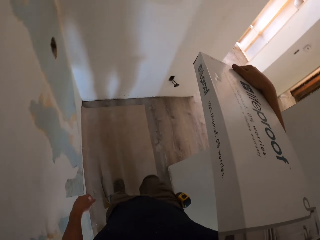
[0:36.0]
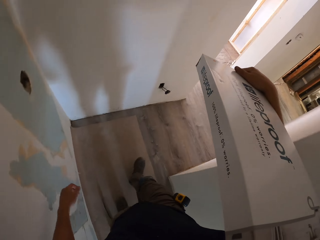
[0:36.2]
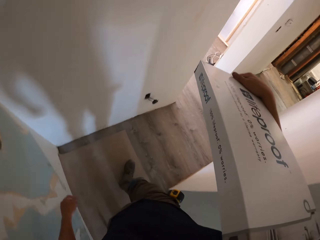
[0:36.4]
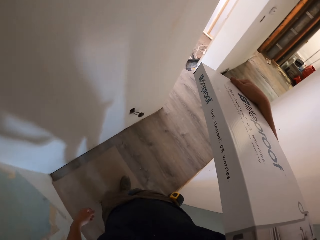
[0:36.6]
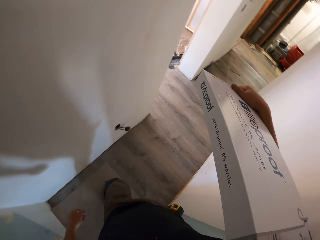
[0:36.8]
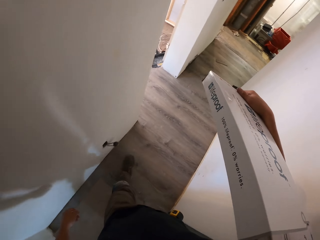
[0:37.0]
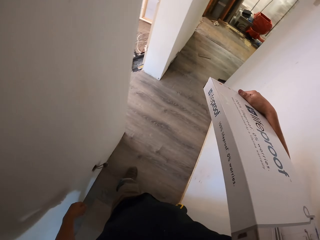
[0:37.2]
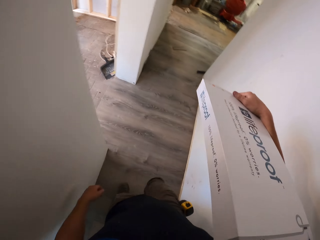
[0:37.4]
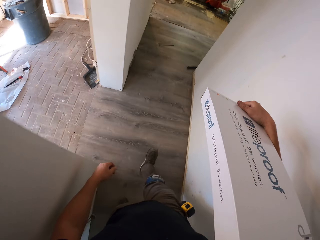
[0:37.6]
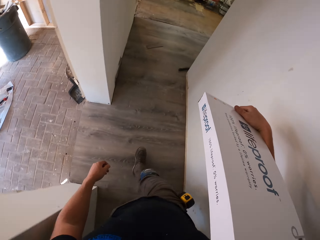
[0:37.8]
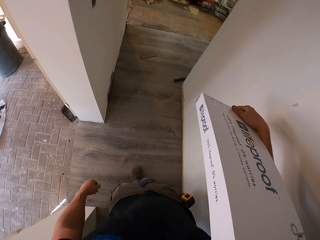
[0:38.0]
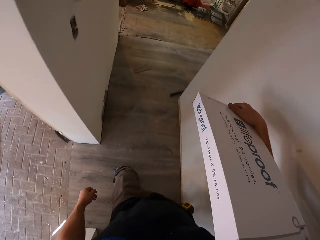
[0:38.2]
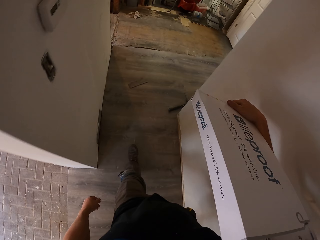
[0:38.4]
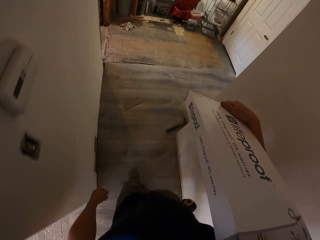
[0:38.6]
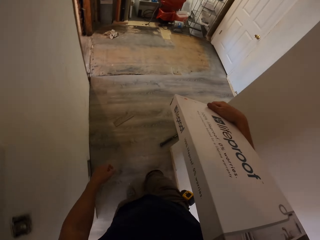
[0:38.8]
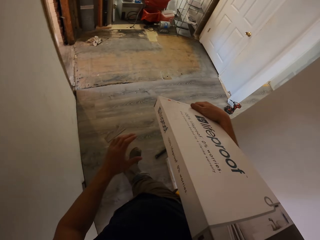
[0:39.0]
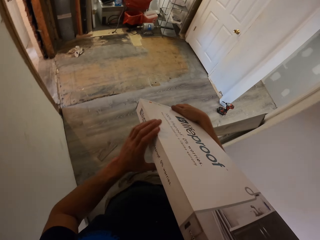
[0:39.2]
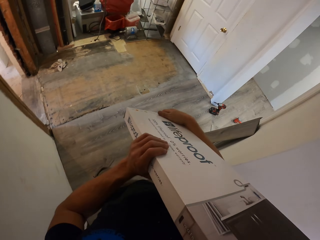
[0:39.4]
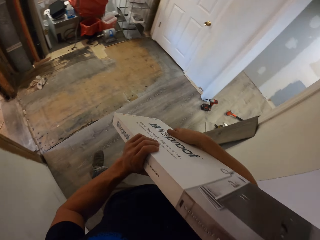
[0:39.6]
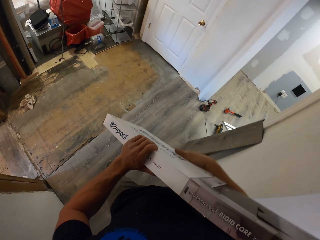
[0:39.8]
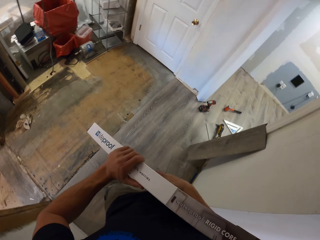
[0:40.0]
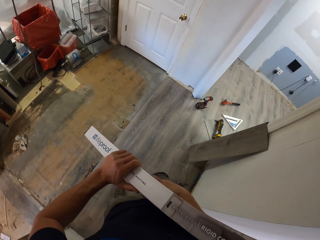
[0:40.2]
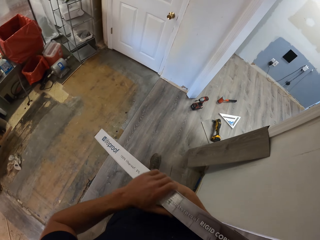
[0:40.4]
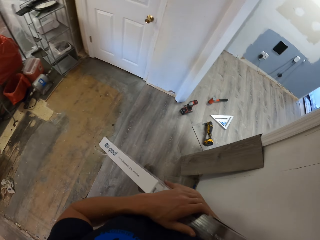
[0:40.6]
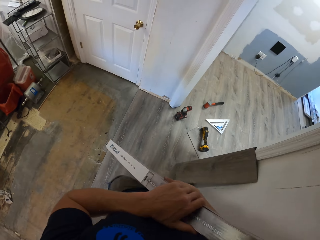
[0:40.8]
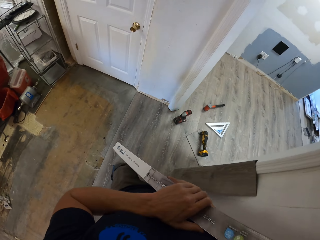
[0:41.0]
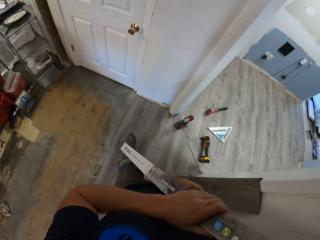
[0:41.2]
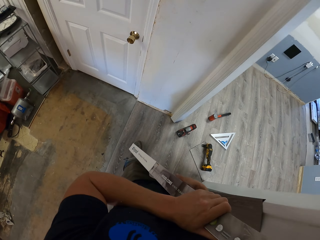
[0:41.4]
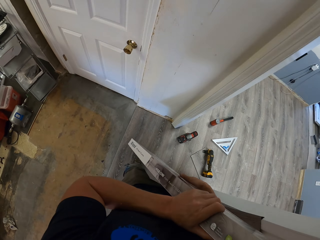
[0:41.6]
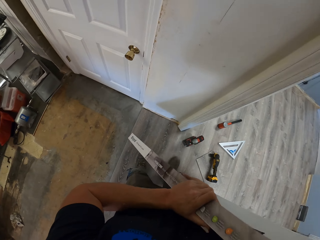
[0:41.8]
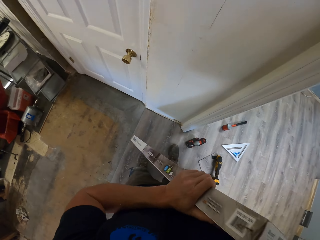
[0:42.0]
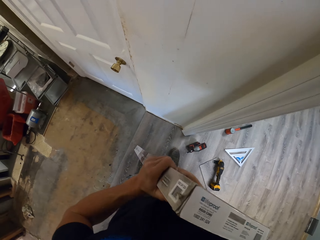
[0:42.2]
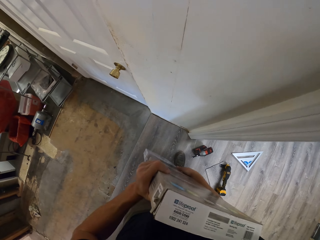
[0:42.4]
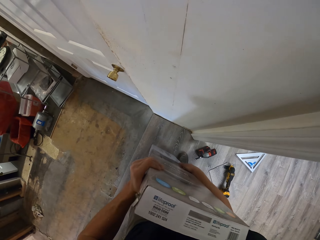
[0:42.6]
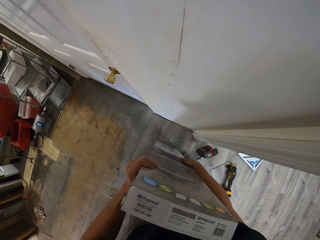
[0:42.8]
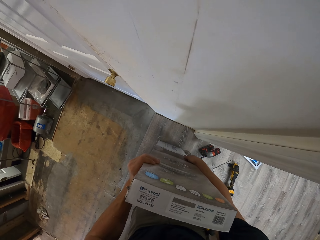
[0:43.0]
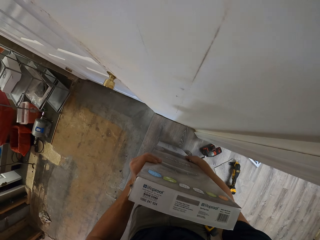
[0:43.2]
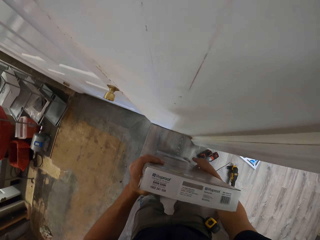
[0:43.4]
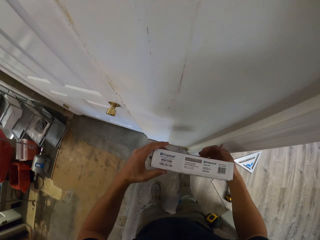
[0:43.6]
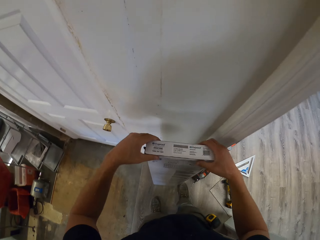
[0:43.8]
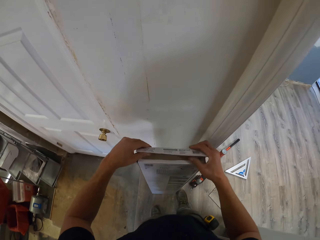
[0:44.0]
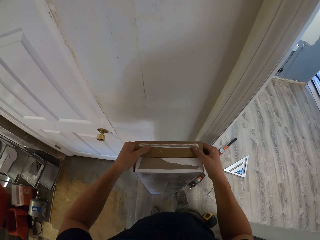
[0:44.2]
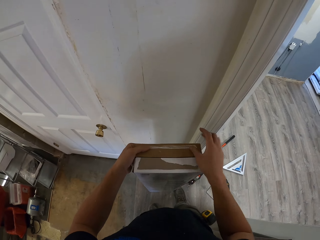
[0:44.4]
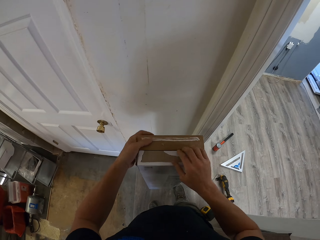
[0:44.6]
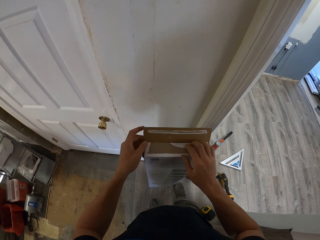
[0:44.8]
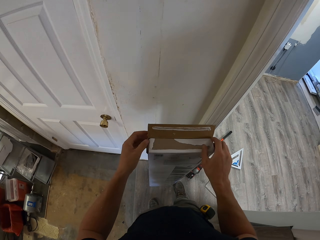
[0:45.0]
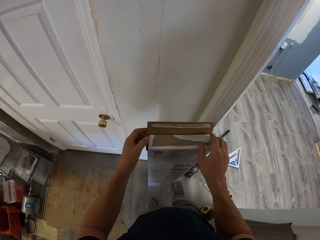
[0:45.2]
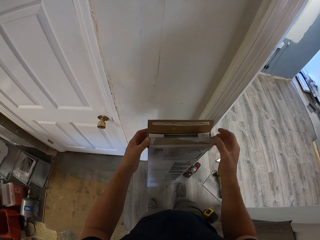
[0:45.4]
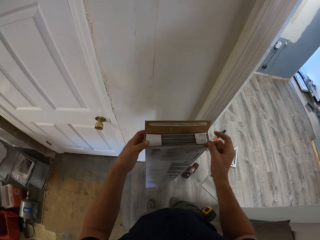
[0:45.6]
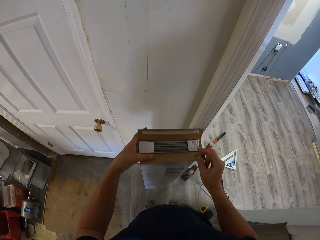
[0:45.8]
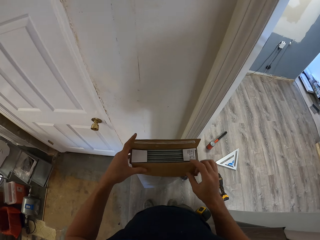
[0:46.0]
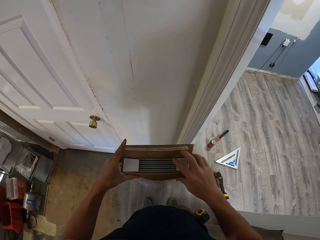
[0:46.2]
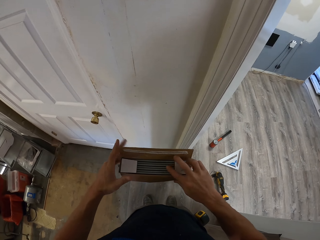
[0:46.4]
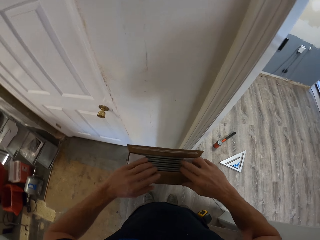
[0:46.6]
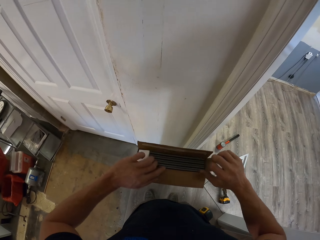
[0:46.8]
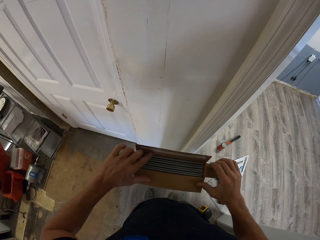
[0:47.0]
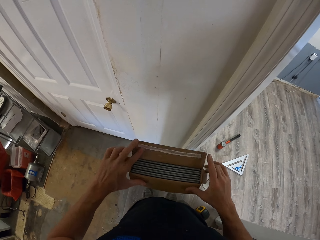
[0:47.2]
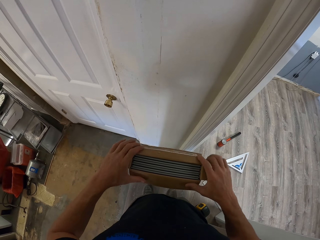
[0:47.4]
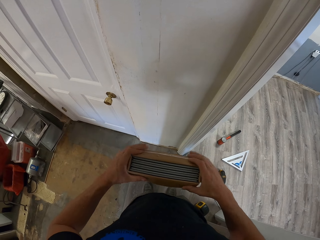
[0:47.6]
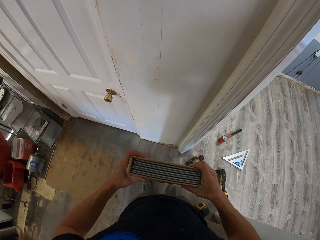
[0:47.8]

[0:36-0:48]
The camera wearer puts the box against the wall. They open the box.

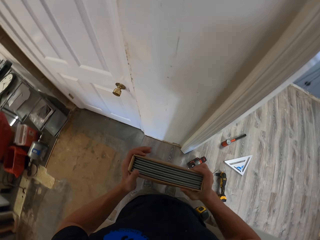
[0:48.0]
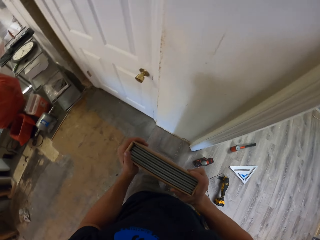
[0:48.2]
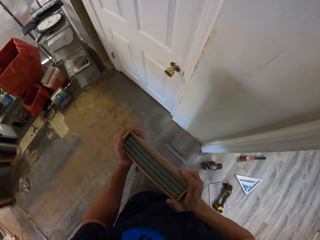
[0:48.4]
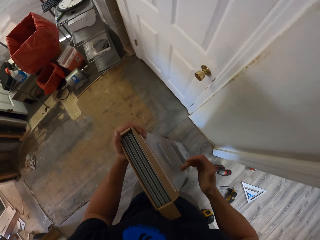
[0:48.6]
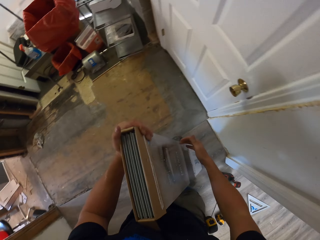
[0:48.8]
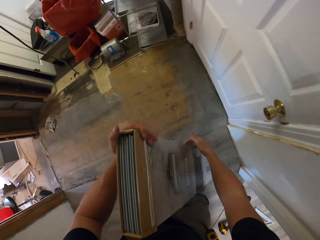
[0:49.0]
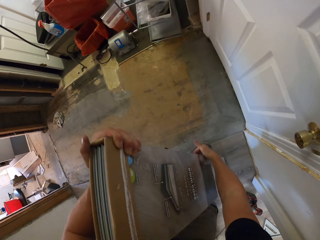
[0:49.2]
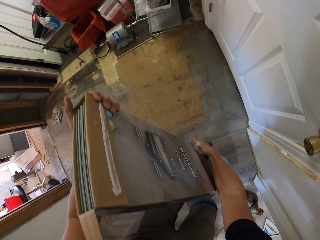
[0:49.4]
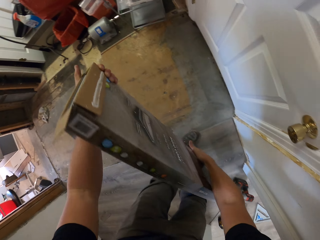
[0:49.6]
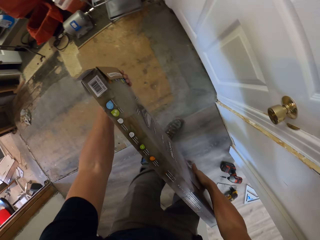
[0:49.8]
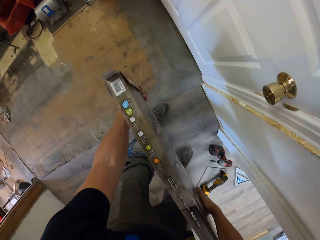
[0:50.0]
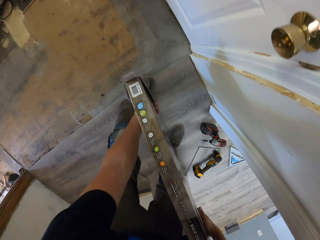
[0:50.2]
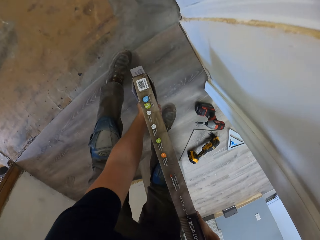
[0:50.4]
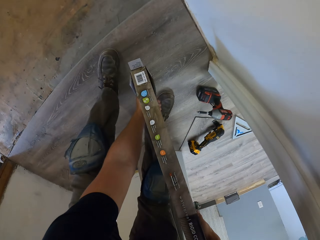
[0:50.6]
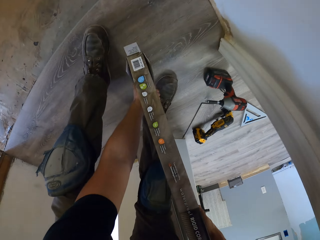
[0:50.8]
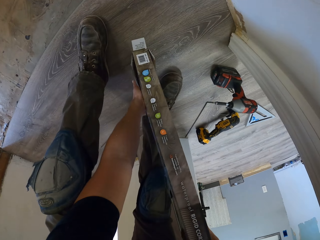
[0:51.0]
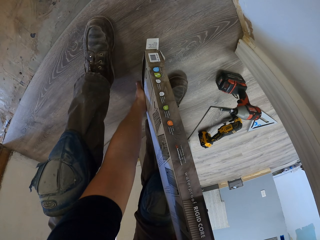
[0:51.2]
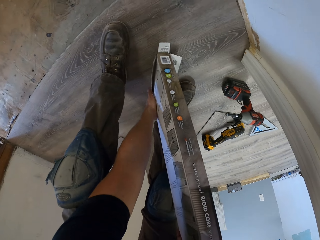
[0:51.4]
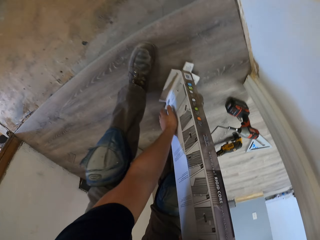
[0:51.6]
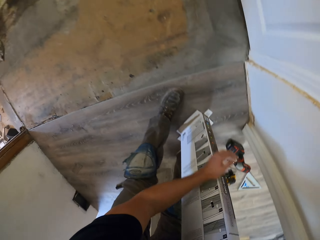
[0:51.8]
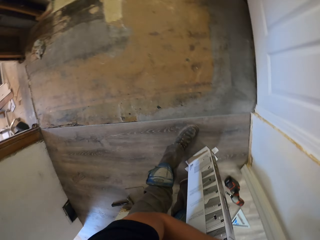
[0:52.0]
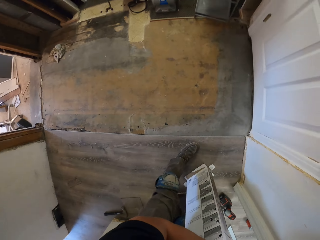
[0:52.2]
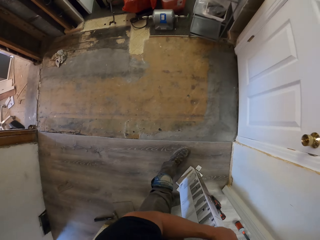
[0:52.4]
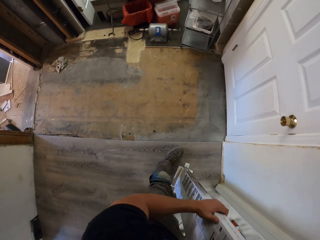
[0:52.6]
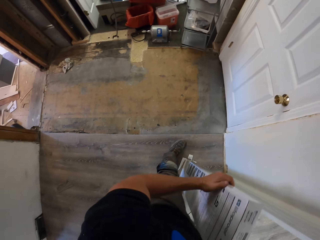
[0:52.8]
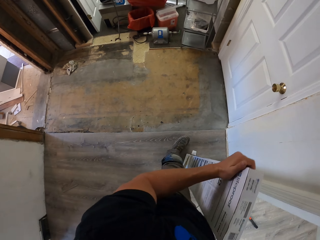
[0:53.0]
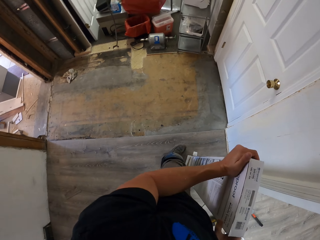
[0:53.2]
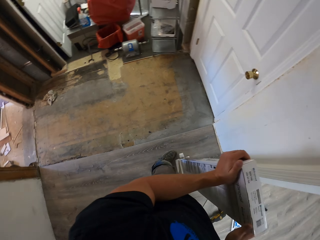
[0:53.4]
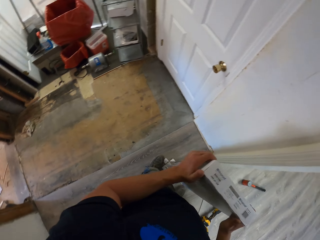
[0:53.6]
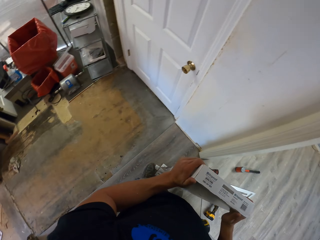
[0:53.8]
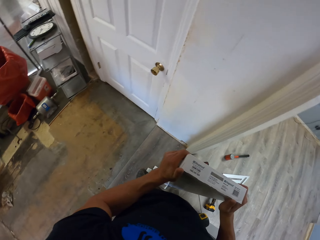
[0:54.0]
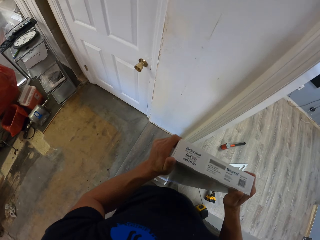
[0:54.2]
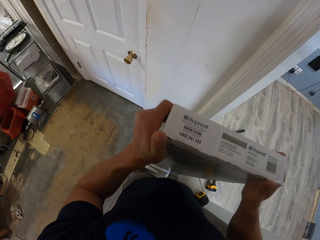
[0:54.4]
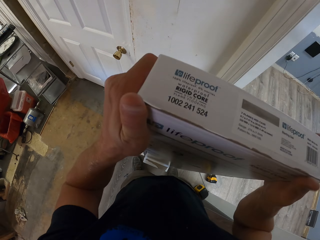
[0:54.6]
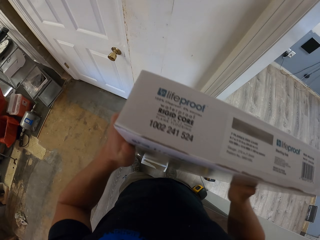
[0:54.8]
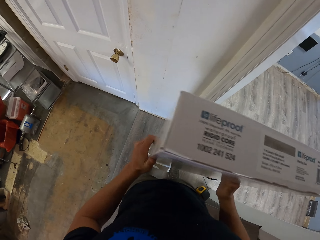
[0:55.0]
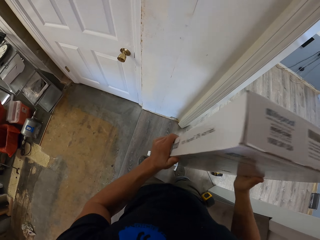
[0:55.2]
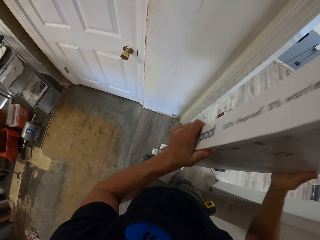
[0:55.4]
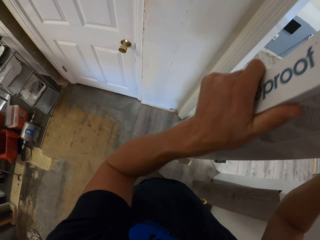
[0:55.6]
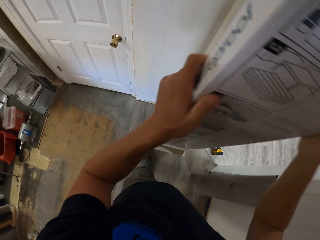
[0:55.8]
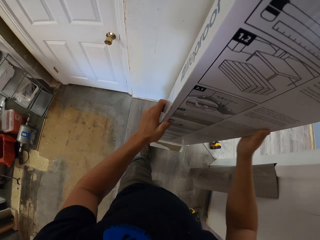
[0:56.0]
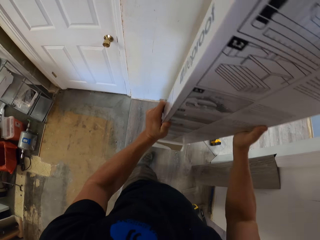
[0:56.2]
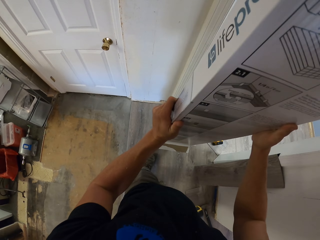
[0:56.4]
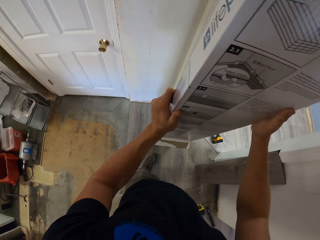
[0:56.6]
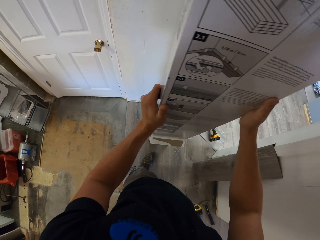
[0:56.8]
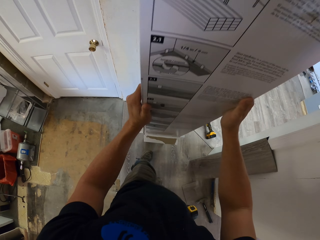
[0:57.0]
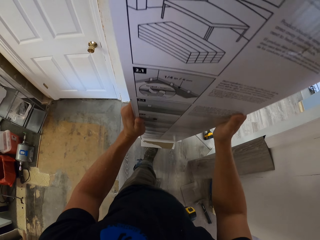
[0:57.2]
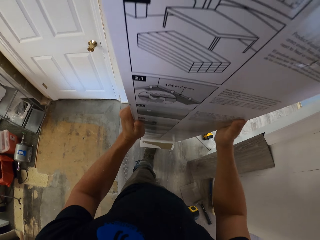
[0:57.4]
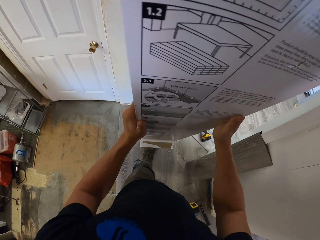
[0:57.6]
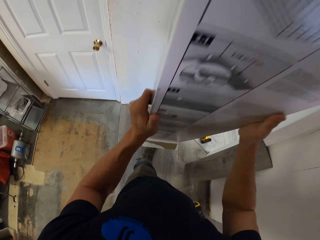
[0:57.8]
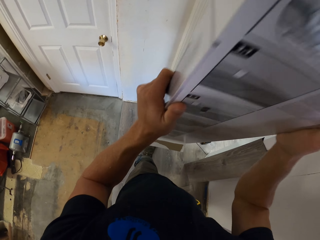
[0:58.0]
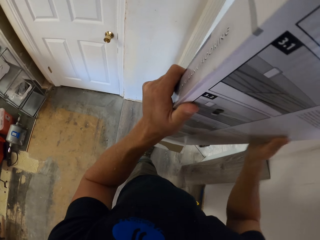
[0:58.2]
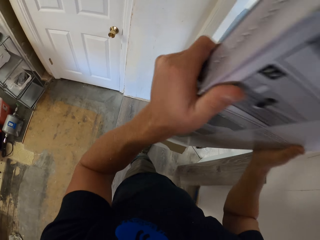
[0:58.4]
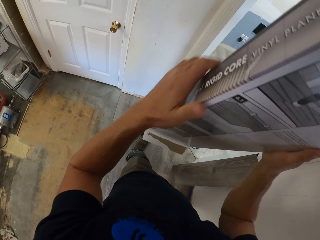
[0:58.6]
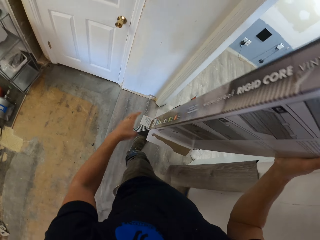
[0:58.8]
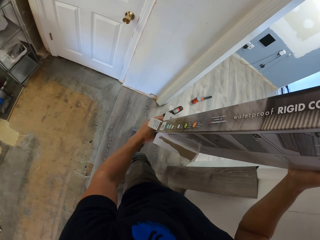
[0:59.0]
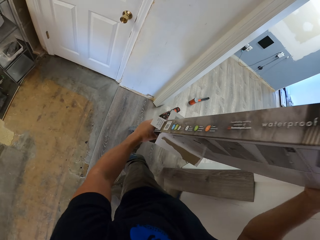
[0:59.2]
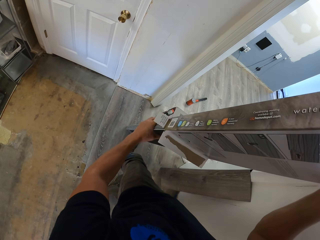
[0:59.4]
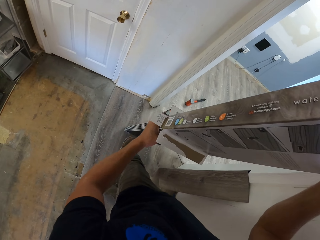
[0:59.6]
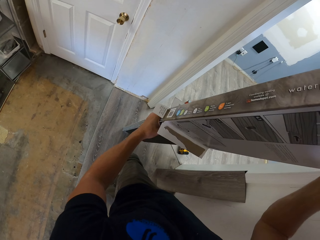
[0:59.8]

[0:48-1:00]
The camera wearer removes stickers from the box. They hold the box. They put the Beauflor vinyl flooring down.
